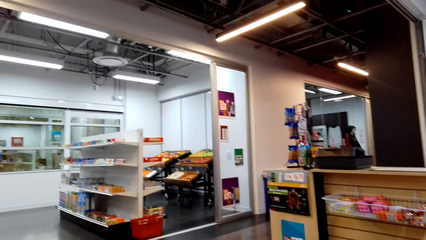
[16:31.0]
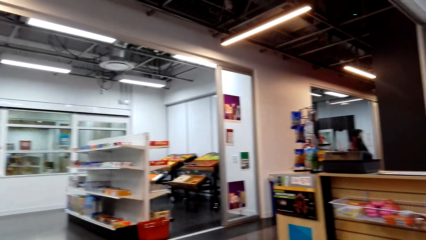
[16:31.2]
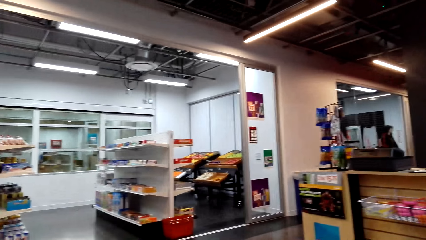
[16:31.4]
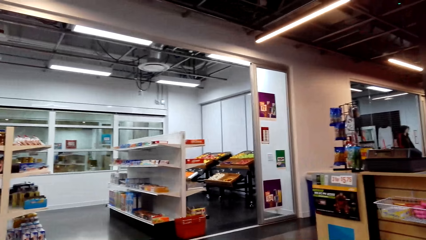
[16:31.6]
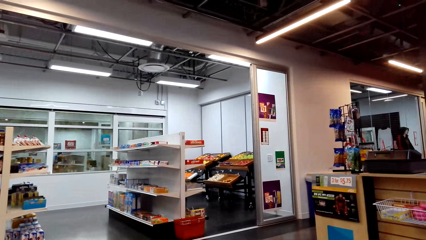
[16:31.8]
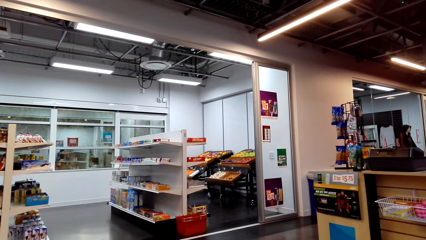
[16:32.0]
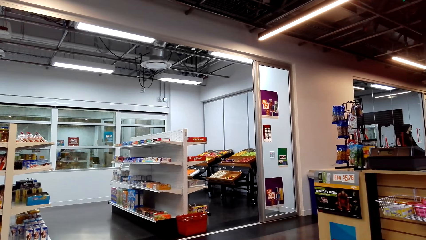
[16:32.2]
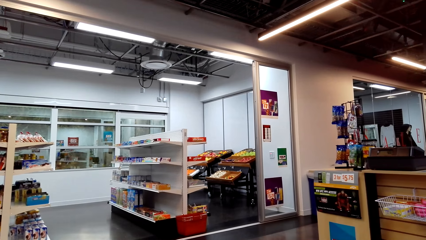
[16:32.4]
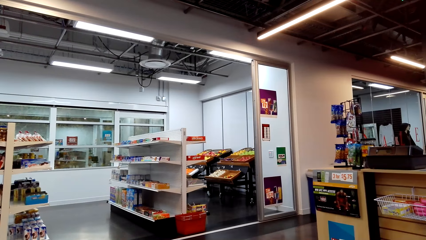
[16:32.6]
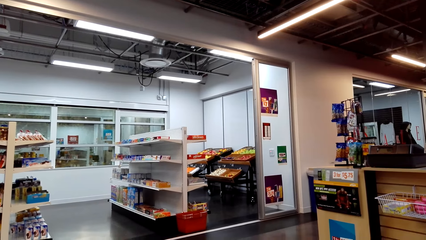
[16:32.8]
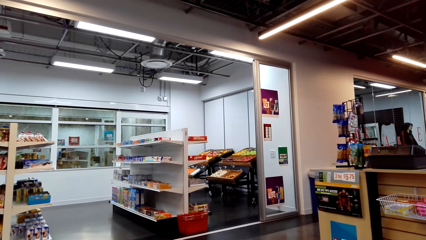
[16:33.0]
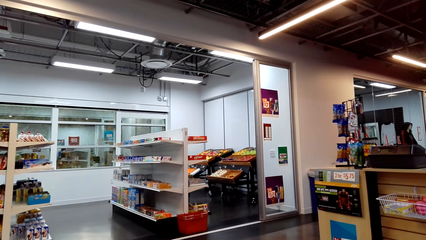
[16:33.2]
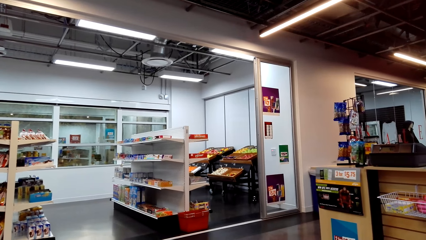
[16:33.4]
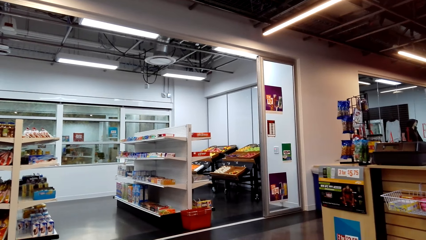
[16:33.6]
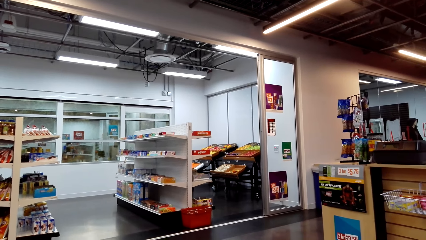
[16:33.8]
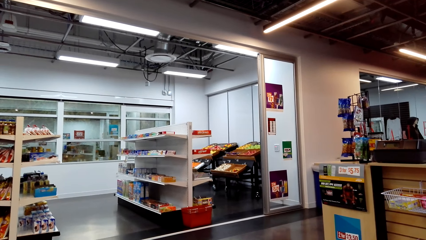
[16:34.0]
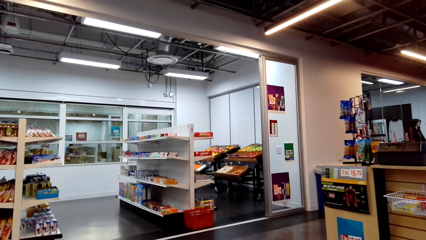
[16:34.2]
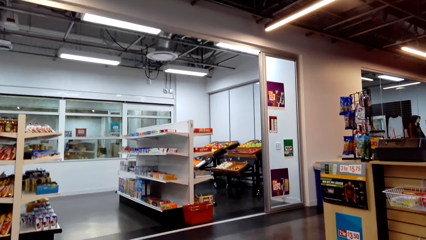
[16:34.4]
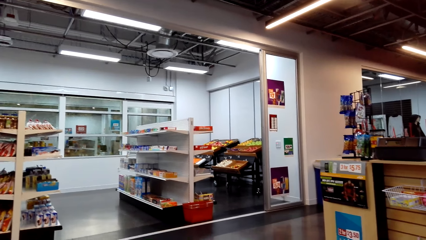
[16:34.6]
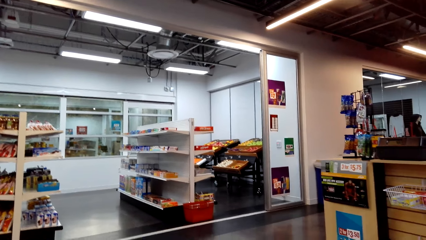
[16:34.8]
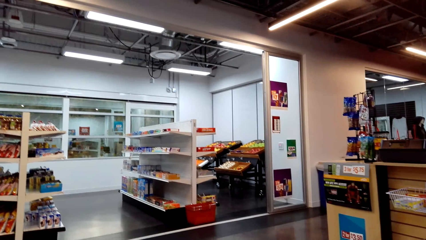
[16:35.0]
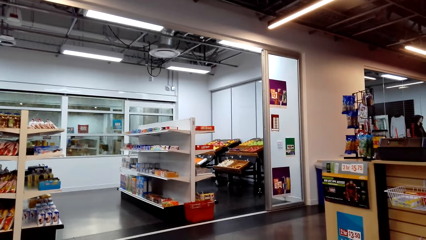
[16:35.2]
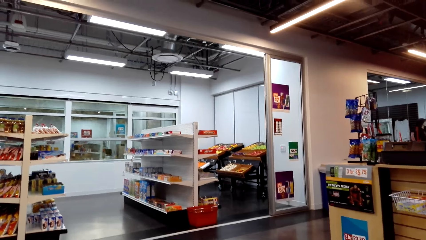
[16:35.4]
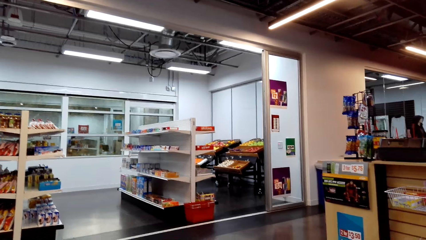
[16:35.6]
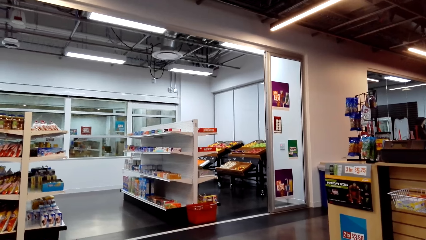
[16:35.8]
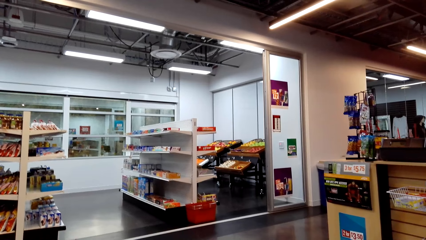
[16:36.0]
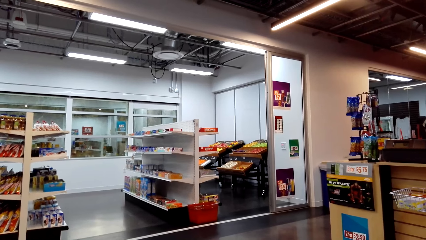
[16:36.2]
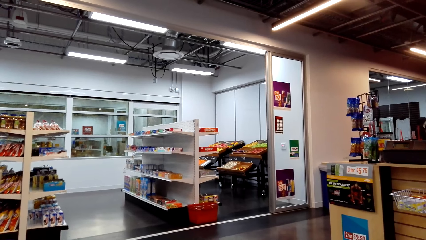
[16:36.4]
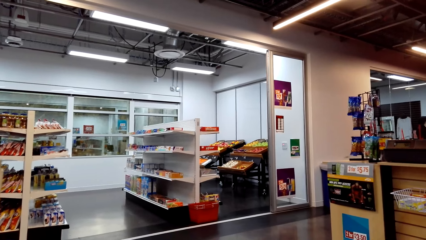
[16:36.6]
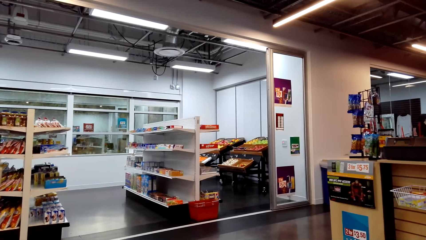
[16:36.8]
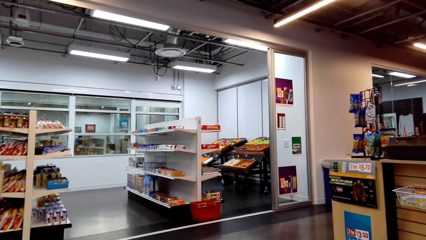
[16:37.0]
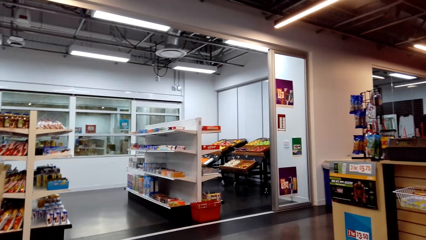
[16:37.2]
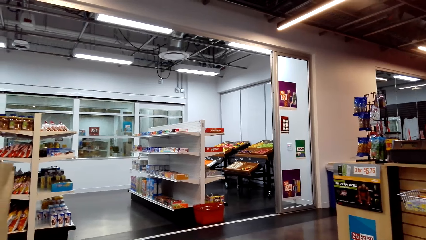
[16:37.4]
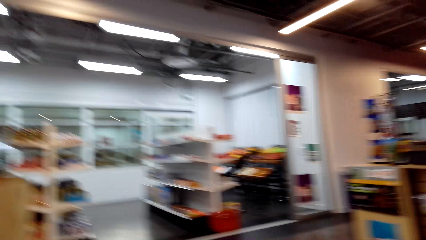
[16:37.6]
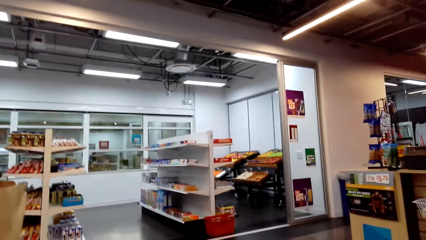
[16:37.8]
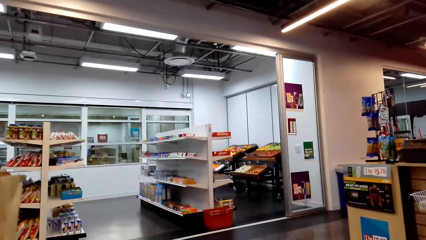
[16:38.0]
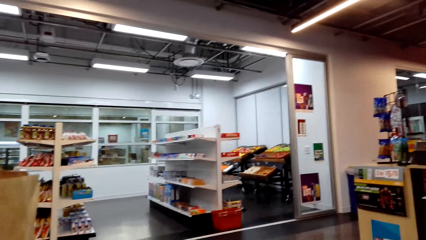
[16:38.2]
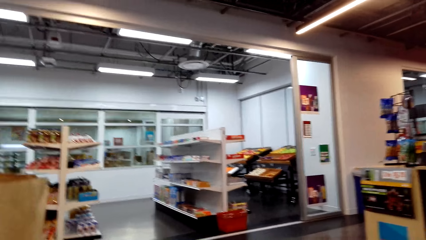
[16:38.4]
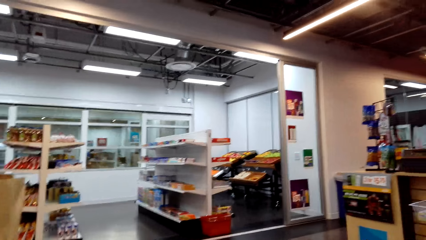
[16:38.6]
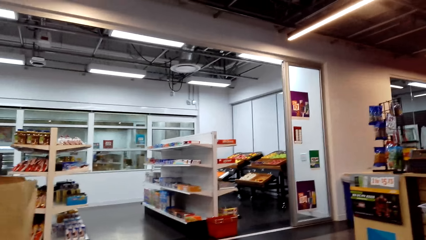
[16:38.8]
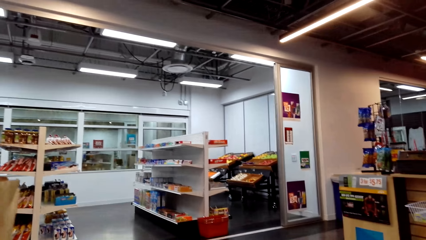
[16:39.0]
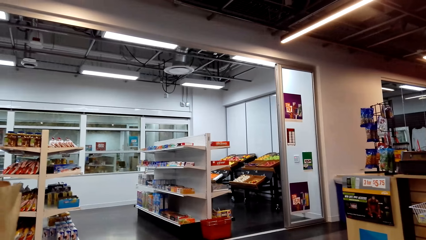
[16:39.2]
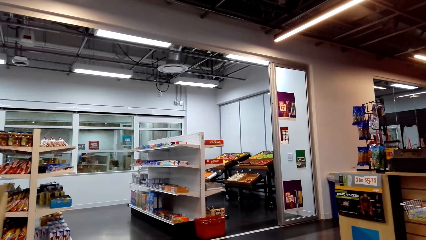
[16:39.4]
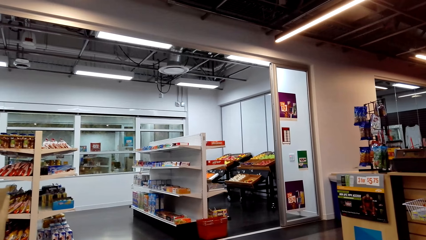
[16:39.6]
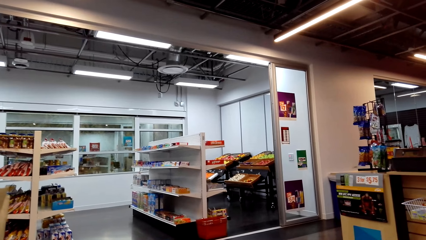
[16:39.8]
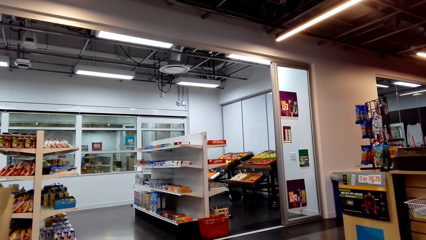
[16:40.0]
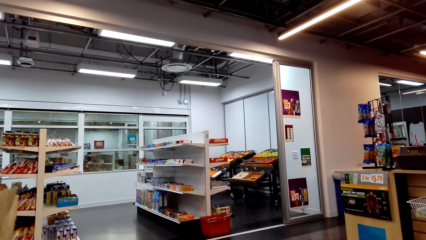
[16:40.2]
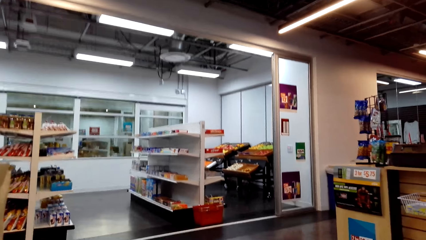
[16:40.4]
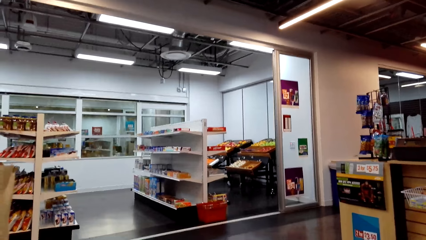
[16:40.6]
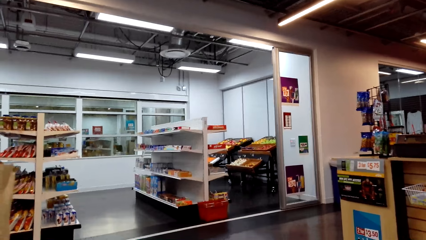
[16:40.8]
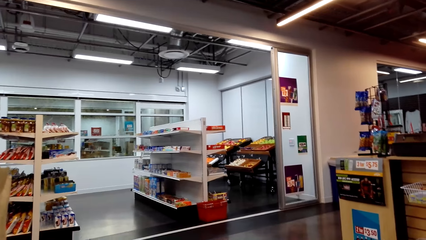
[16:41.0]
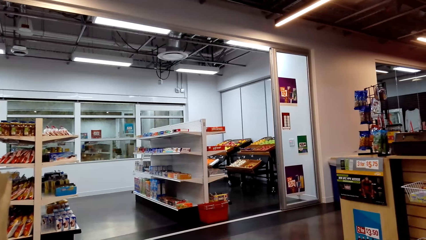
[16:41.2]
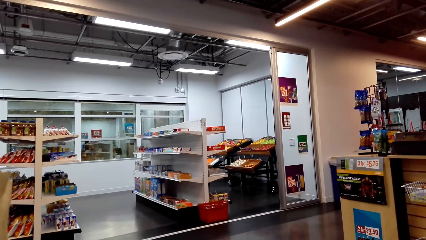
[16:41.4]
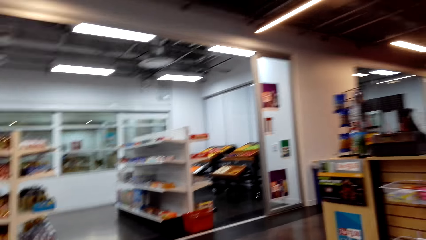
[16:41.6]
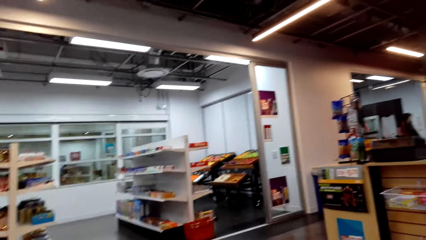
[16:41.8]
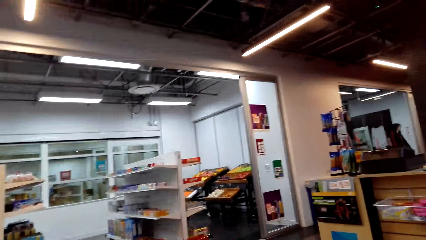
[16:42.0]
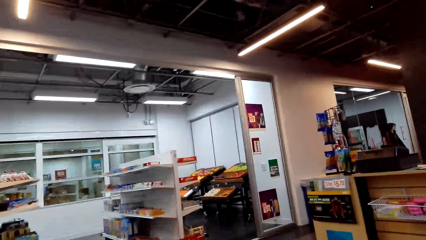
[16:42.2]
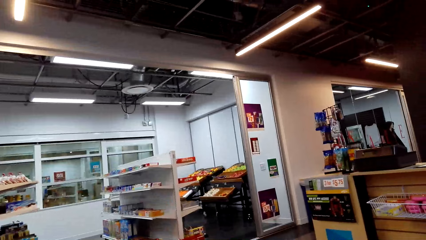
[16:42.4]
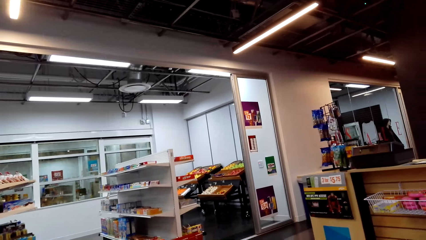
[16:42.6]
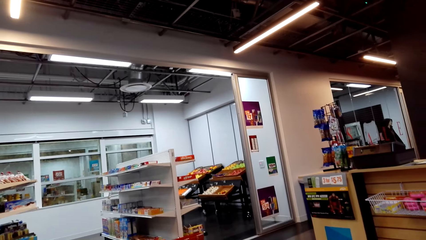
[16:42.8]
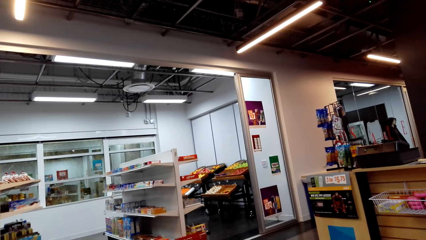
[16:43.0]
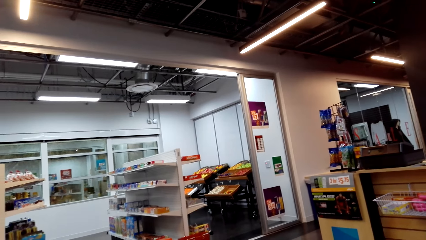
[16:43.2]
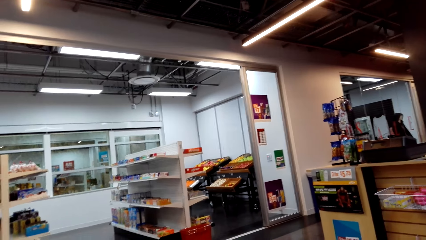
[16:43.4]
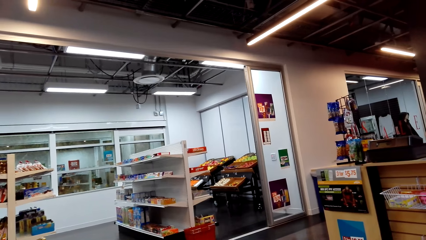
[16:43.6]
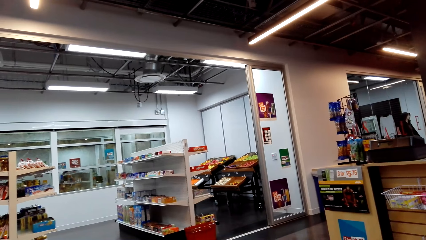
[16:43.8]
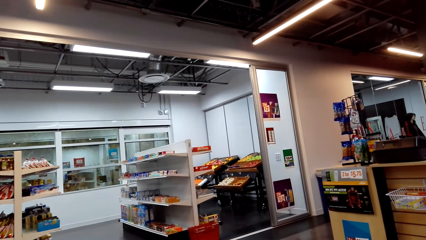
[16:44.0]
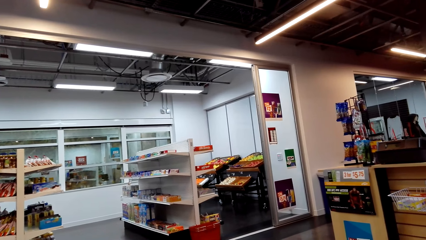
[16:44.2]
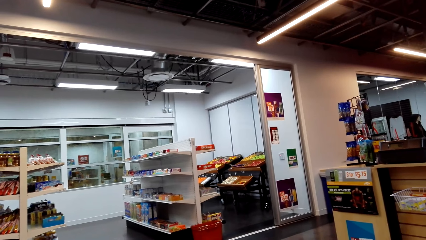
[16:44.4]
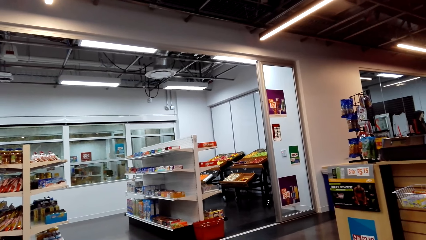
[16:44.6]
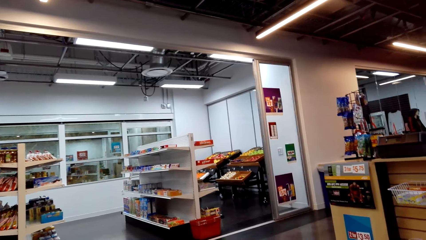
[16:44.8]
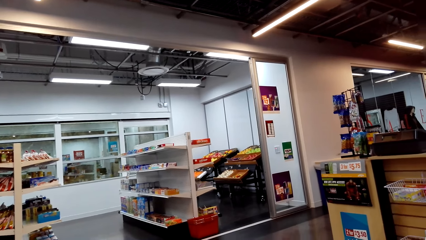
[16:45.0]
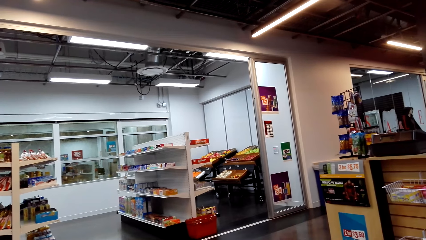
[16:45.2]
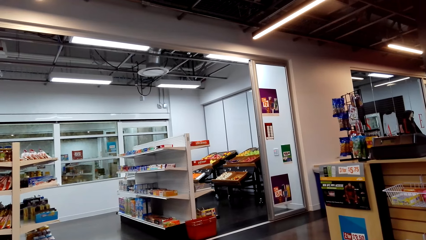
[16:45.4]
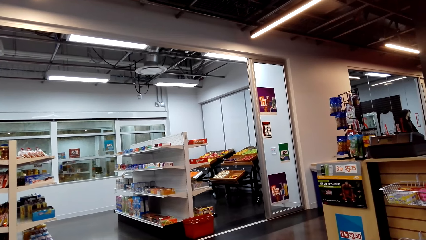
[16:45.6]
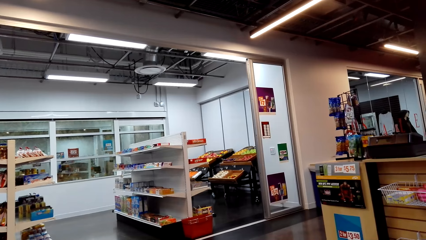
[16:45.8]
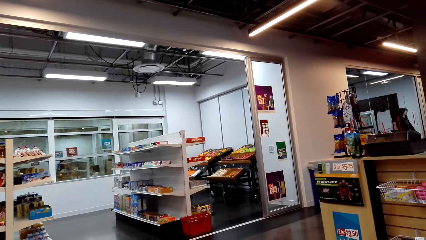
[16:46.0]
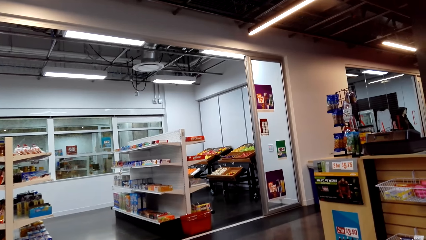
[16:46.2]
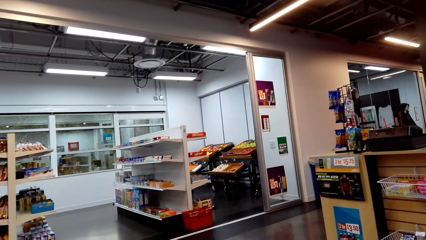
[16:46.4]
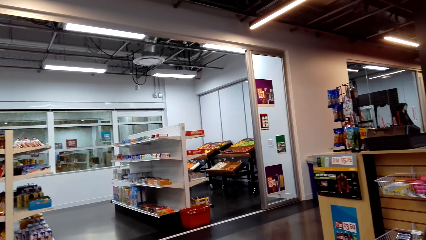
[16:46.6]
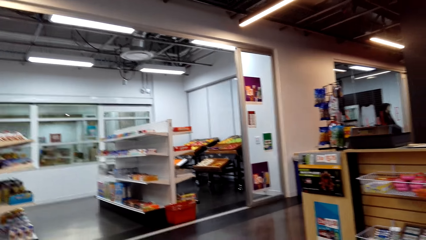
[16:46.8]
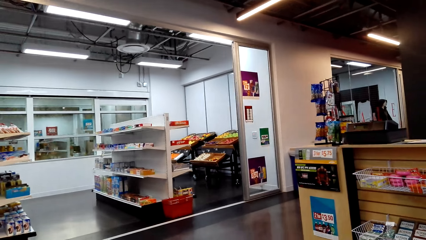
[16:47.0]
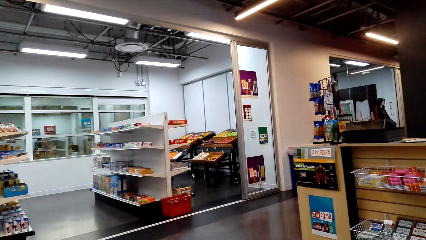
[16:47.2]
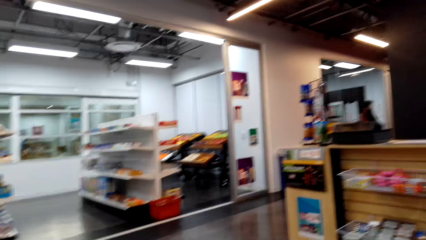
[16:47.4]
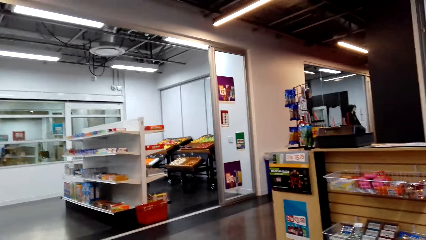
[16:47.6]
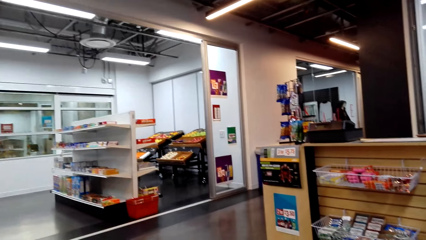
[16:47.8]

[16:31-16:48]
A cashier talks to the camera wearer and a person.
